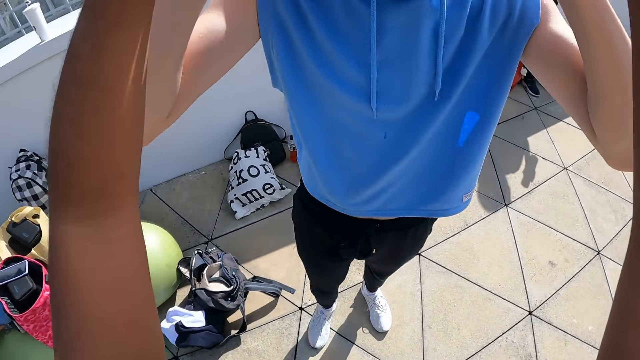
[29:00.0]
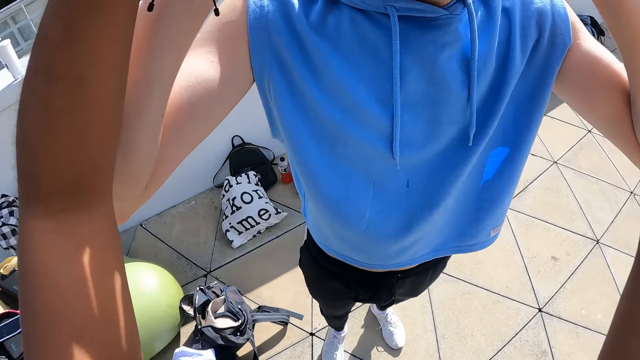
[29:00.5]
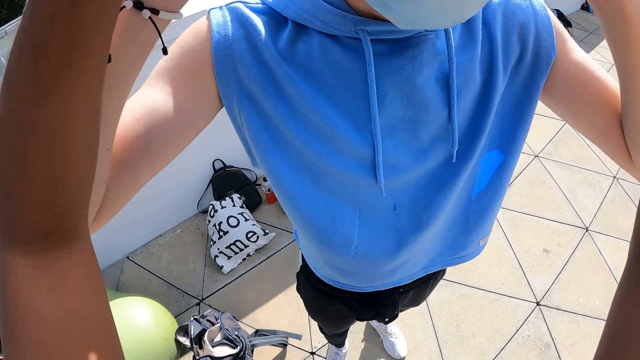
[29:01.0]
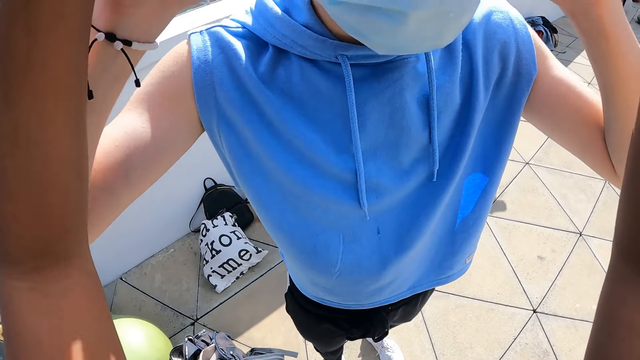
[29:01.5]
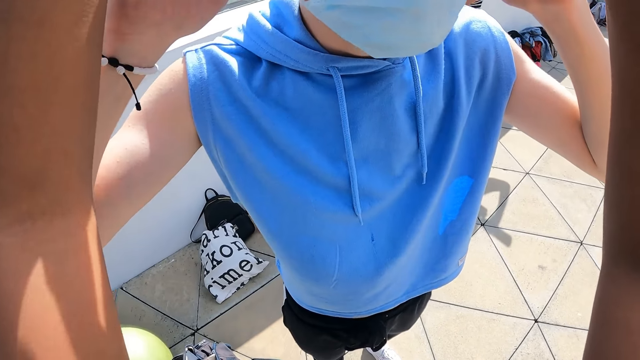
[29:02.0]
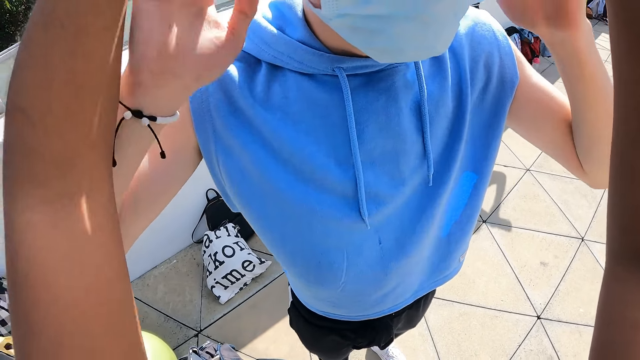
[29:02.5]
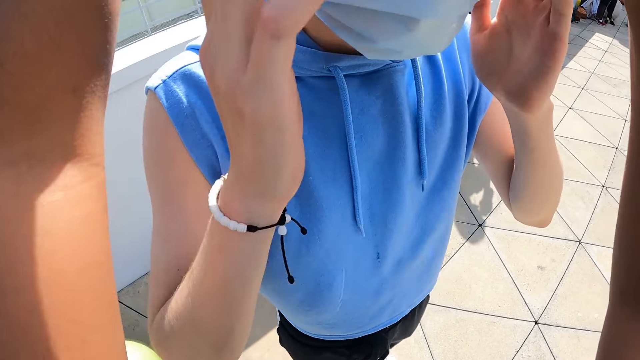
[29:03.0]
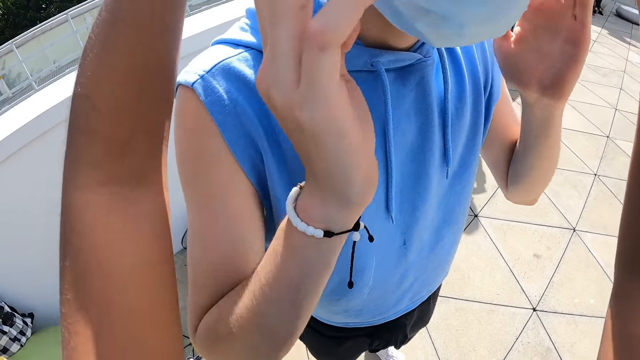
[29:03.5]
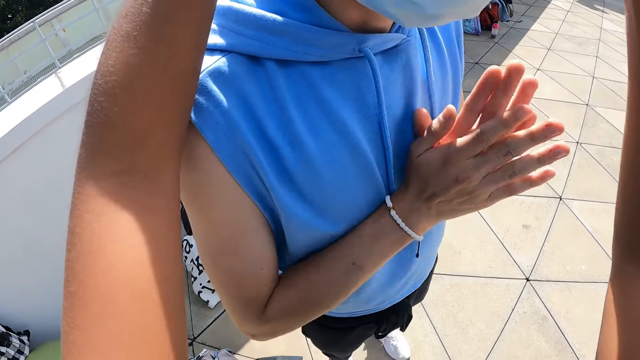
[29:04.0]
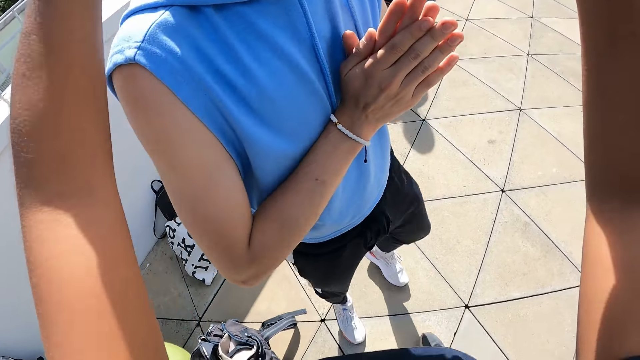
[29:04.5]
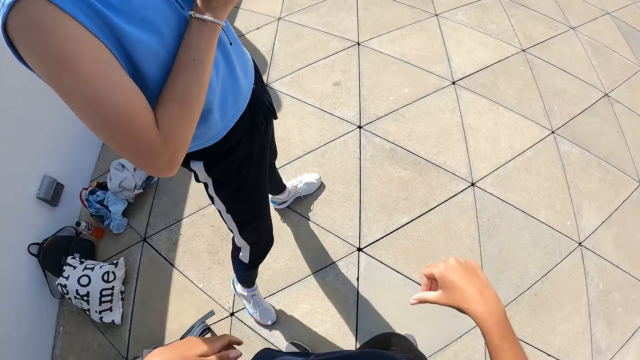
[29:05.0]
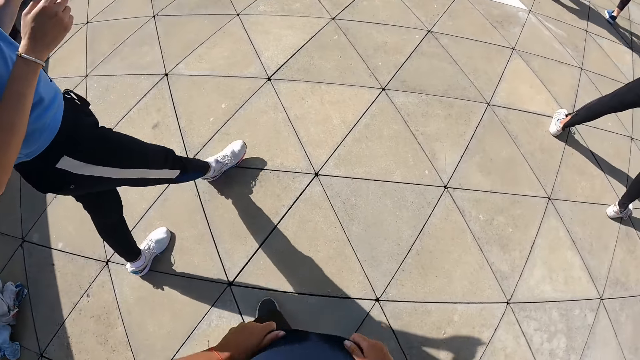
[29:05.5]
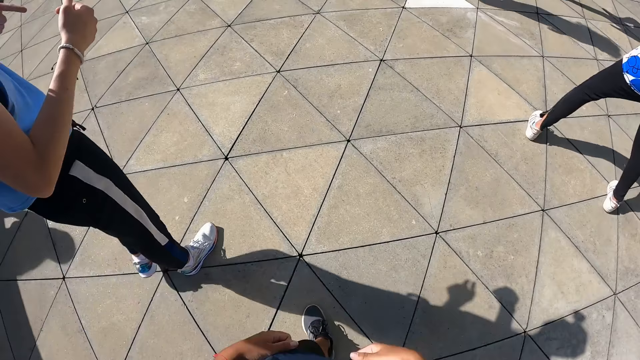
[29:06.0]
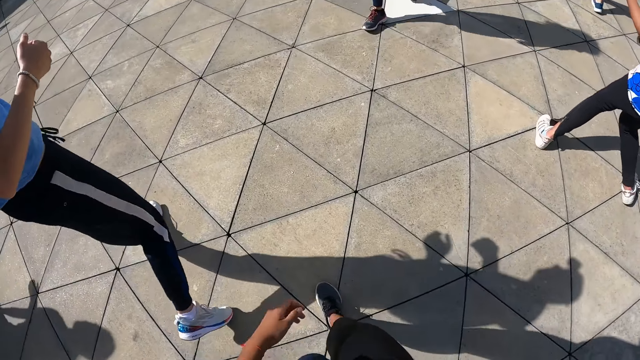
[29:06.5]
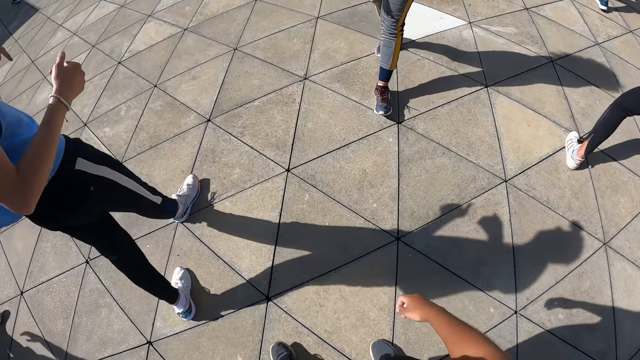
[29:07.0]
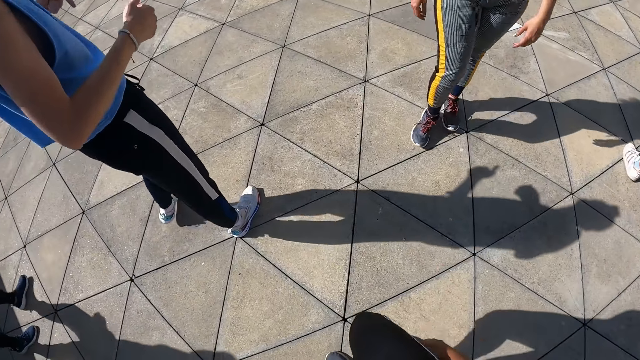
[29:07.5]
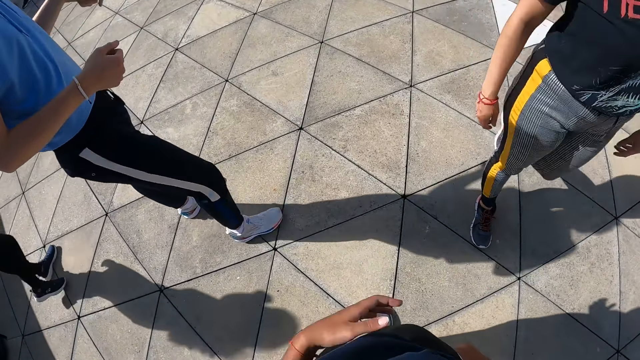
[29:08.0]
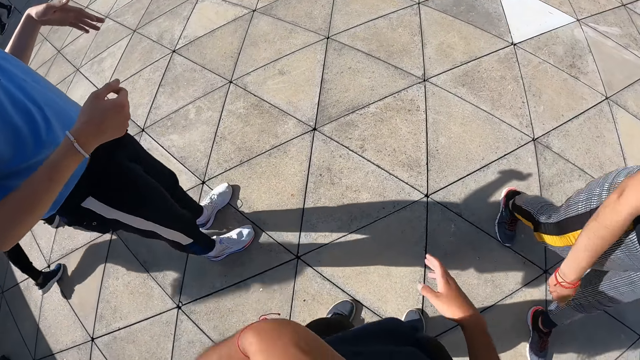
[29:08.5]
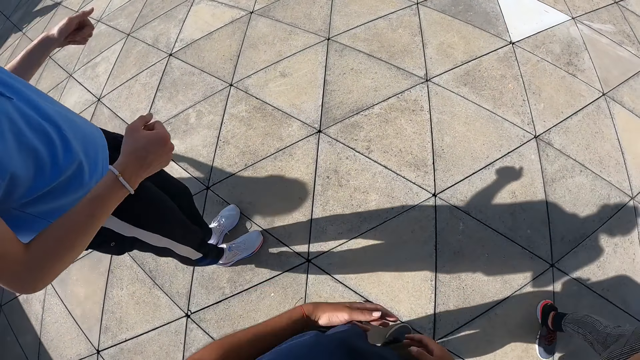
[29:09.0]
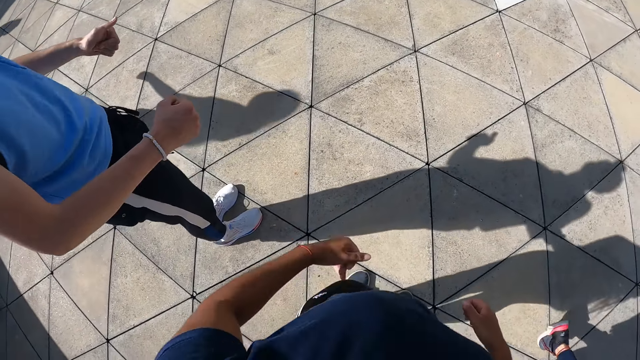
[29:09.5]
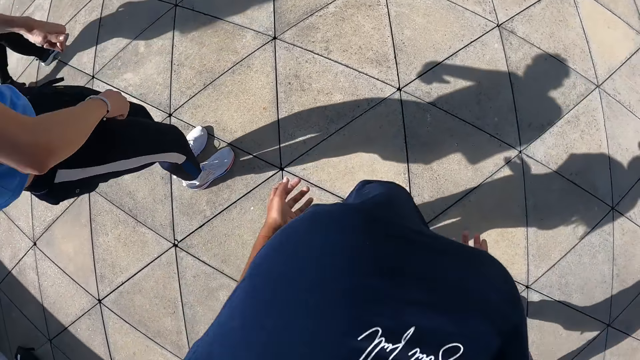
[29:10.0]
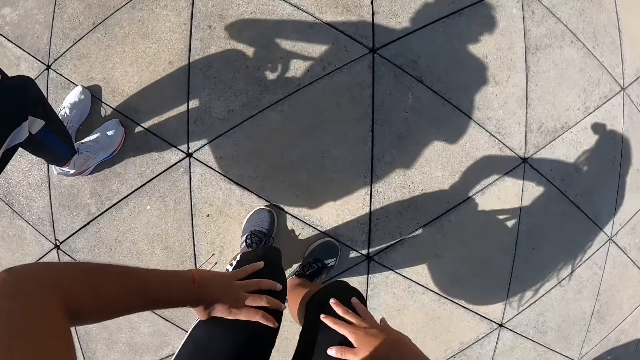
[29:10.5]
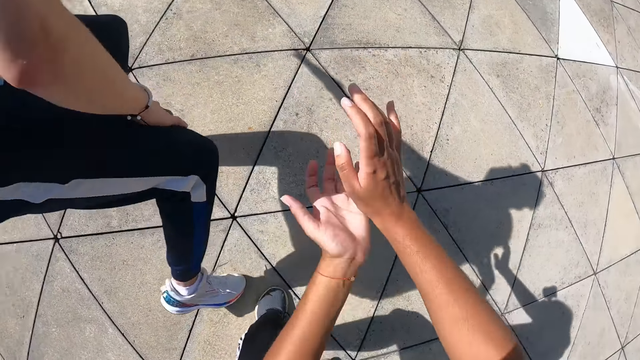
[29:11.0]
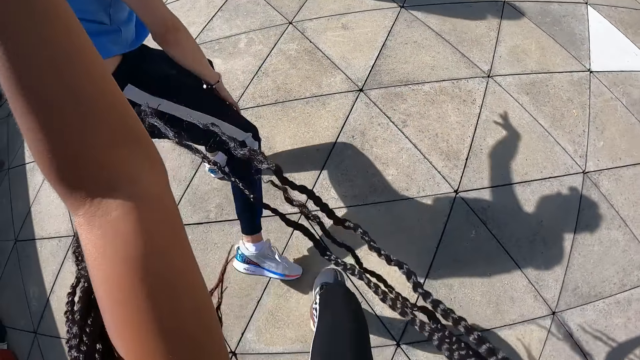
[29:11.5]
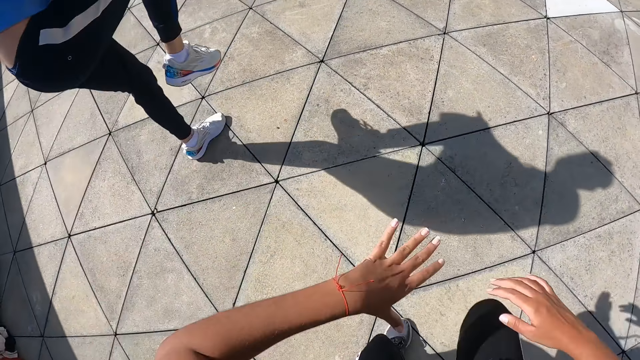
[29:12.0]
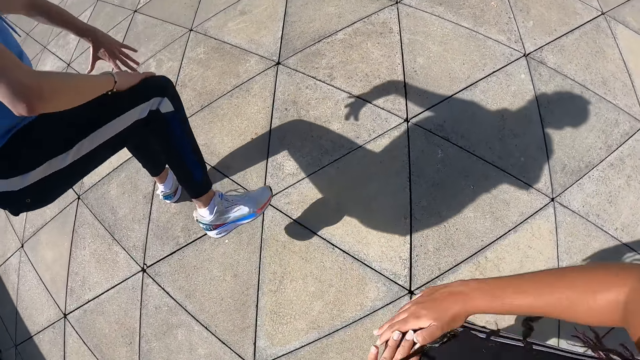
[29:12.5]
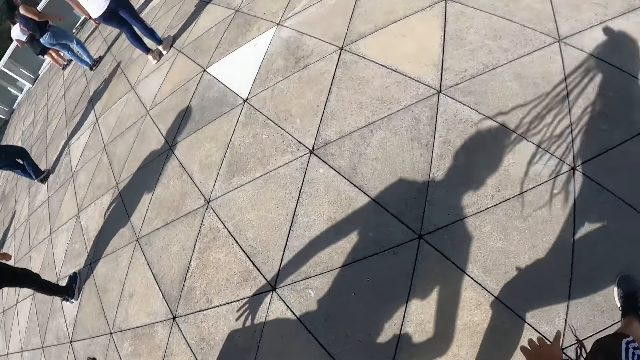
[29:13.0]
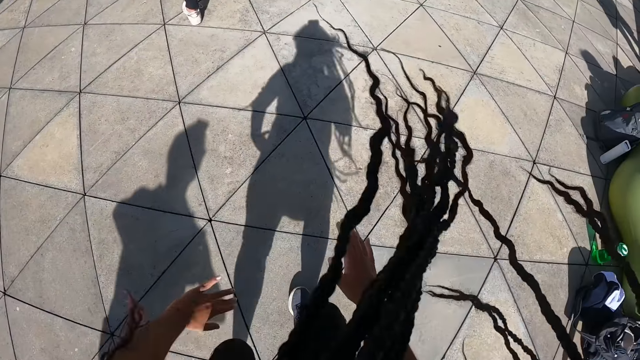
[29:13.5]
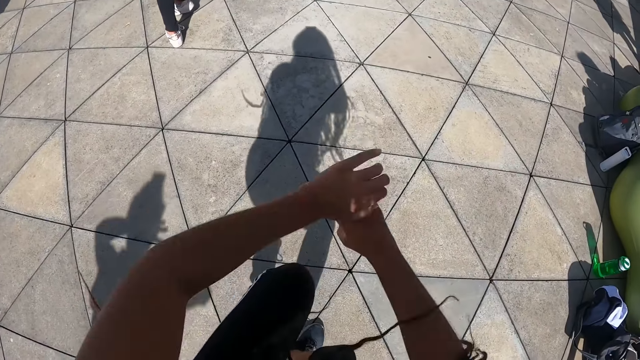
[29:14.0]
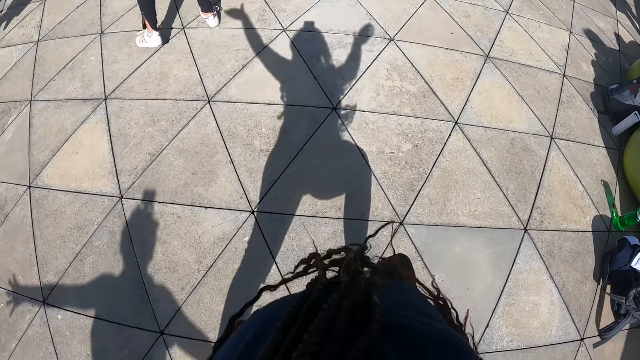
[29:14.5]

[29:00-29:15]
The camera wearer adjusts a camera on the head of a man with both hands. The man adjusts the camera on his head with both hands. The man walks around on the floor. The camera wearer walks around on the floor. The camera wearer and the man dance on the floor.

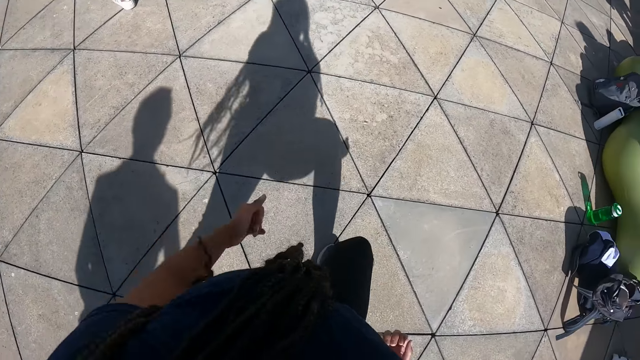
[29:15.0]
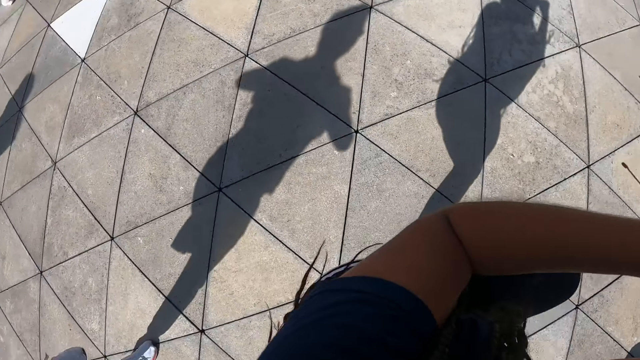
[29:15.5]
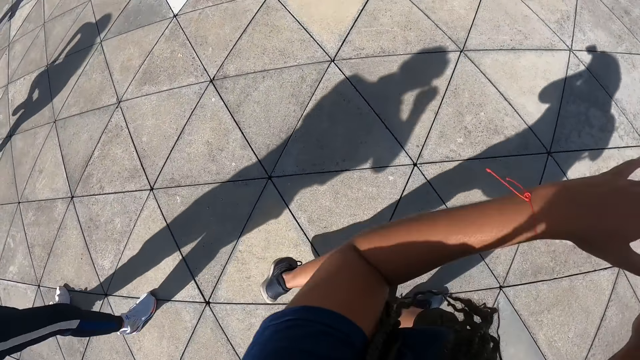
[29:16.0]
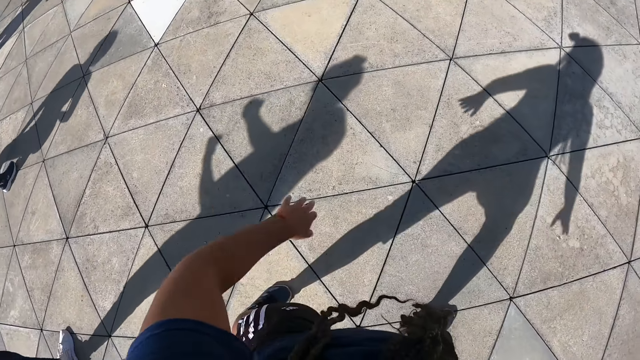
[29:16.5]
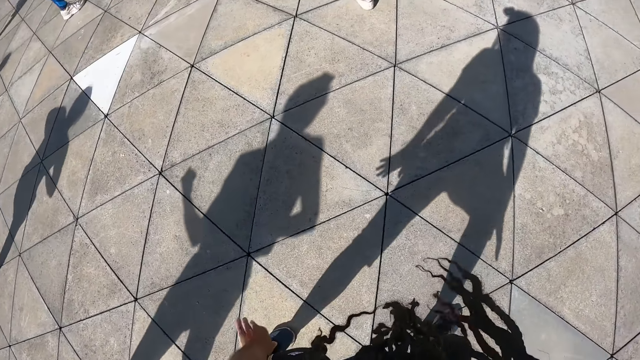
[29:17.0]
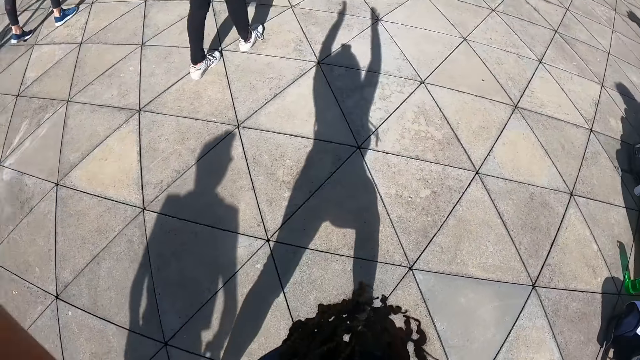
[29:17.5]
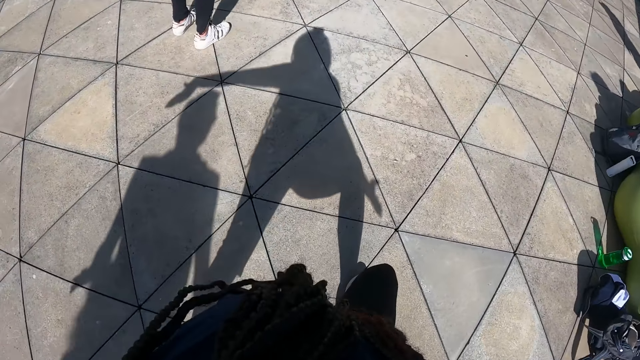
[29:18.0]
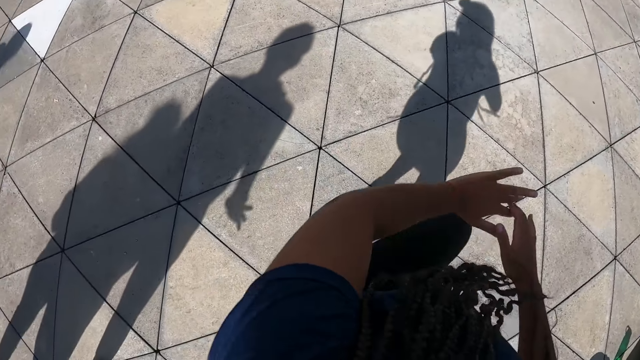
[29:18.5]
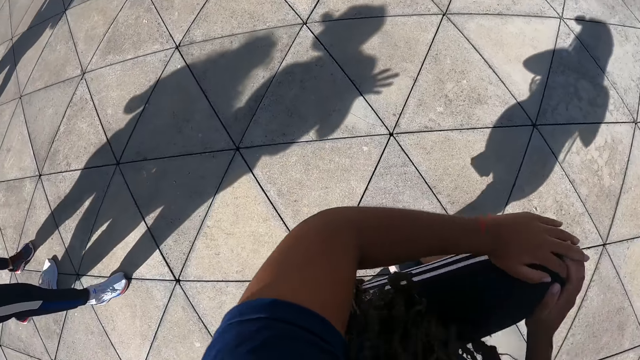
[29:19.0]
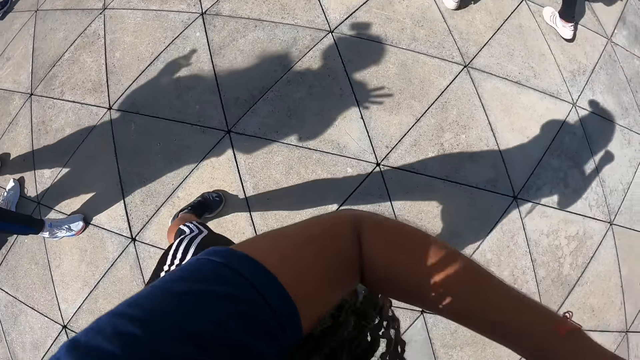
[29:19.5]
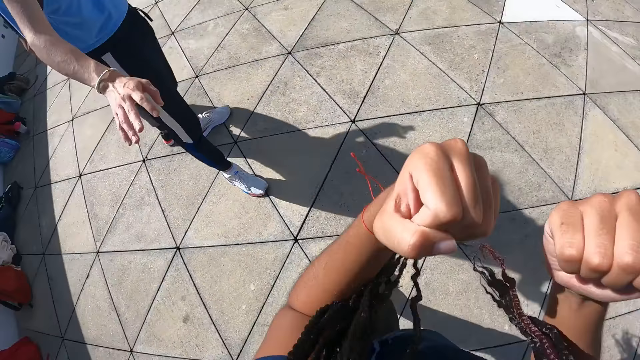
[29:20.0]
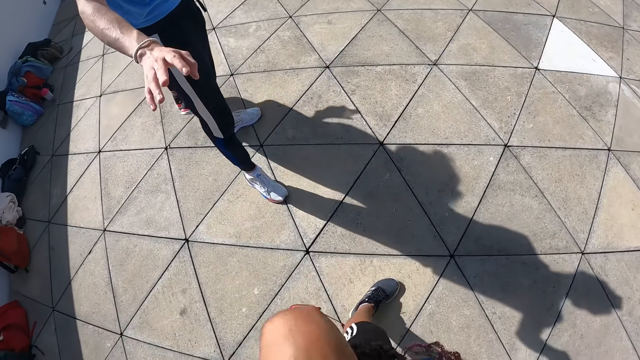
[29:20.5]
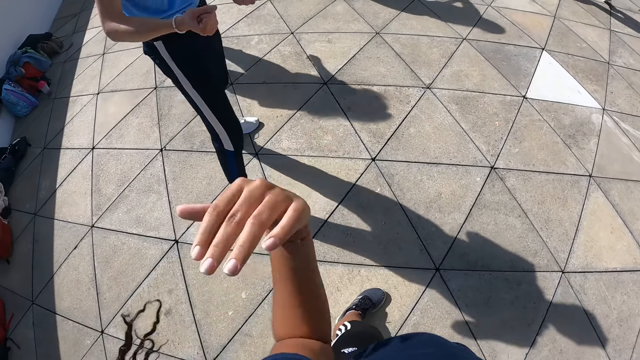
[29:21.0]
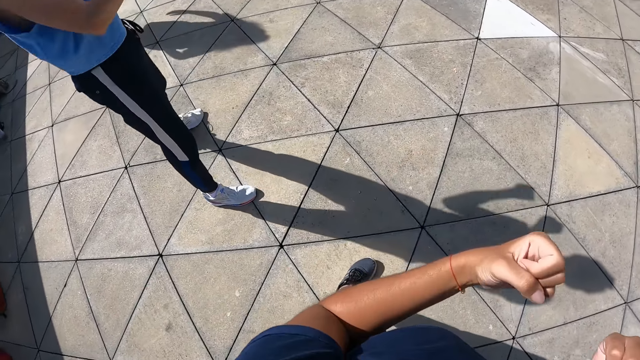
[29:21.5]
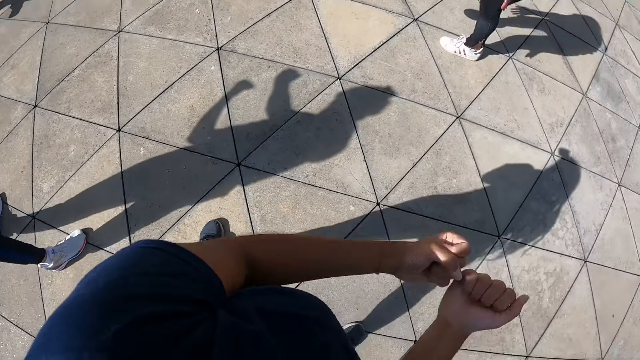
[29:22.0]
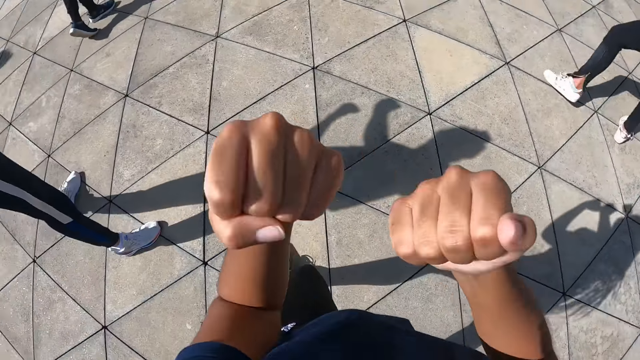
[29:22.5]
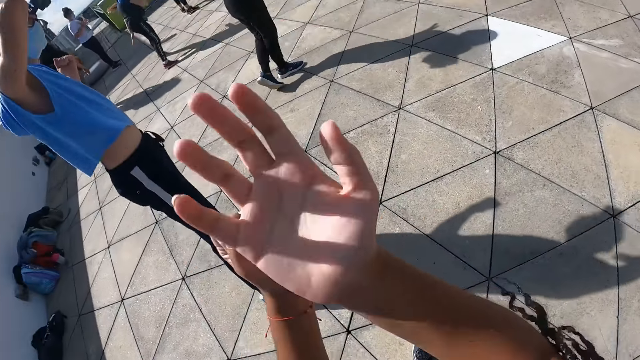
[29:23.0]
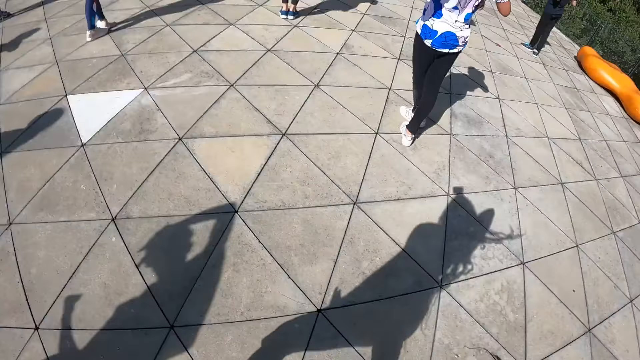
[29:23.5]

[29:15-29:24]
A man holds out his right hand. The man dances. The camera wearer dances.
